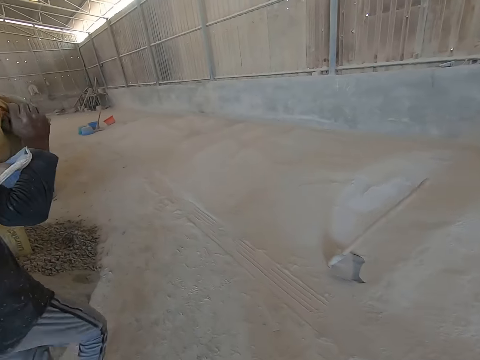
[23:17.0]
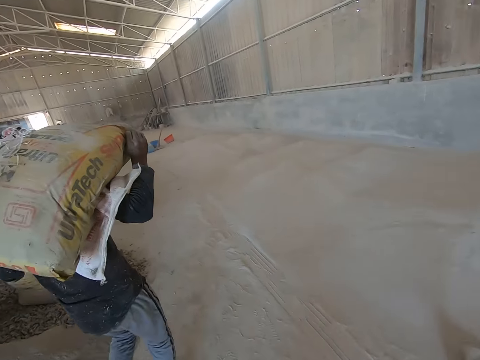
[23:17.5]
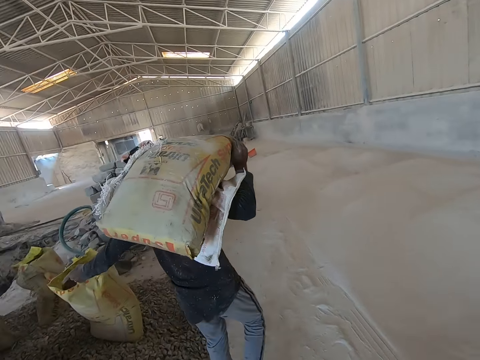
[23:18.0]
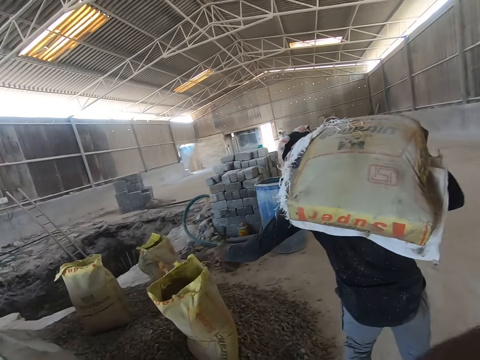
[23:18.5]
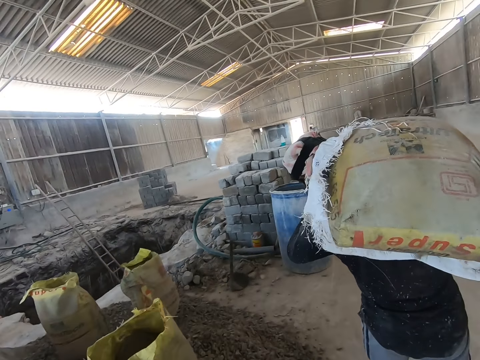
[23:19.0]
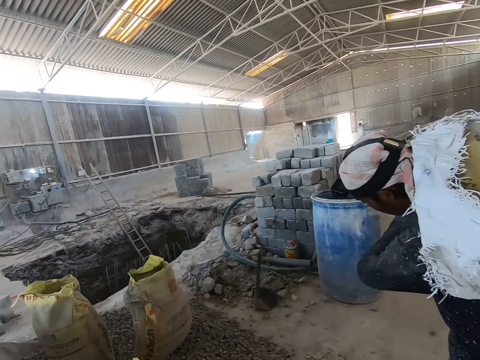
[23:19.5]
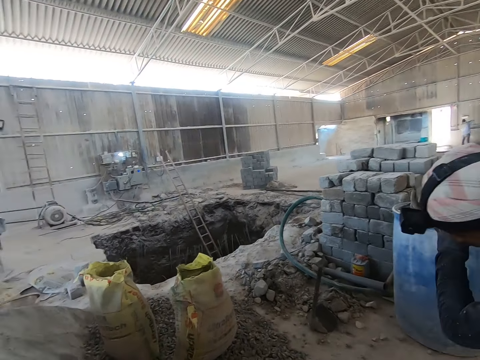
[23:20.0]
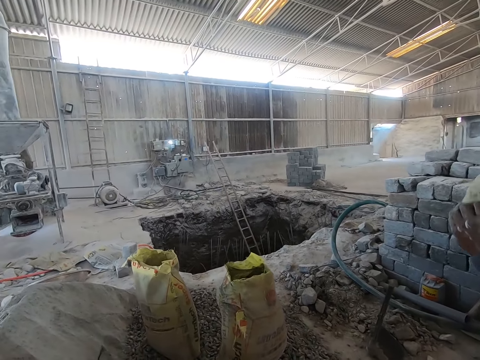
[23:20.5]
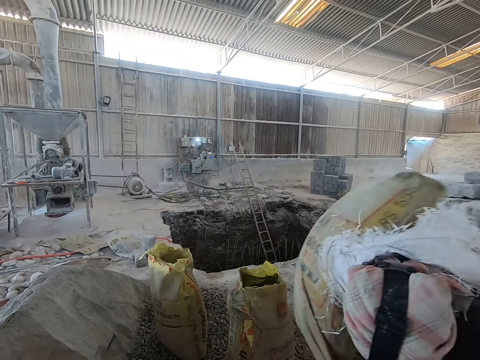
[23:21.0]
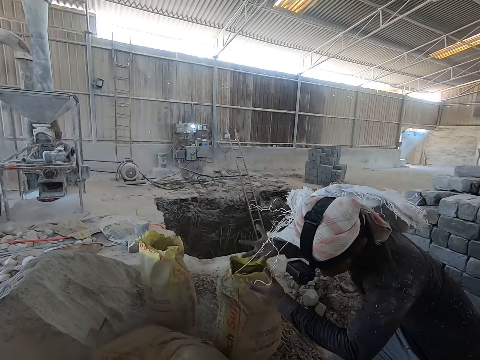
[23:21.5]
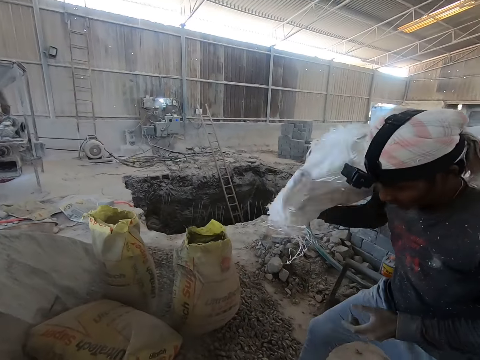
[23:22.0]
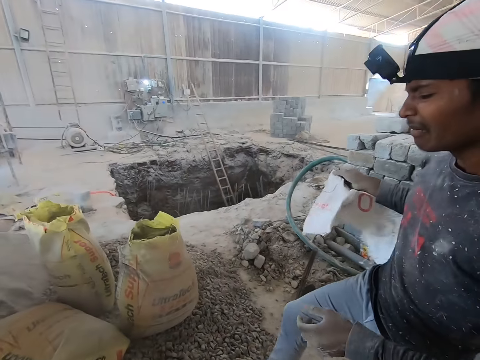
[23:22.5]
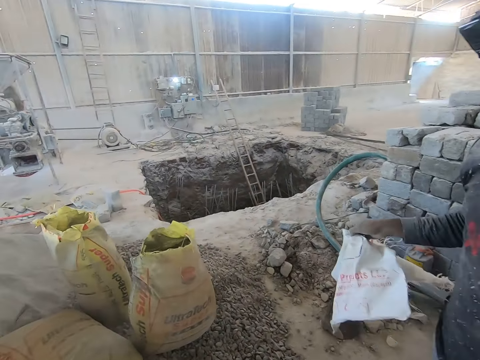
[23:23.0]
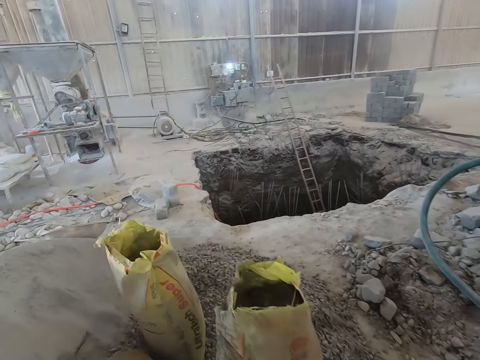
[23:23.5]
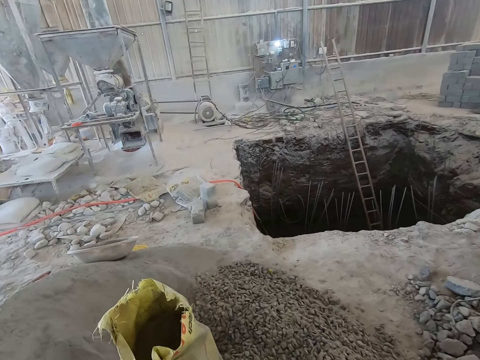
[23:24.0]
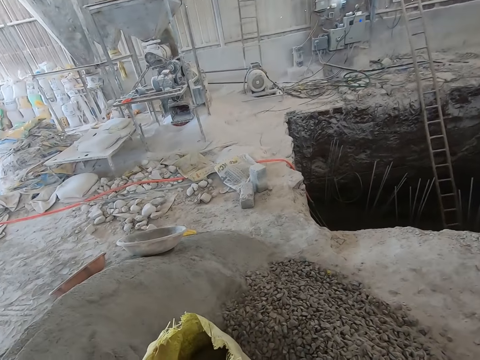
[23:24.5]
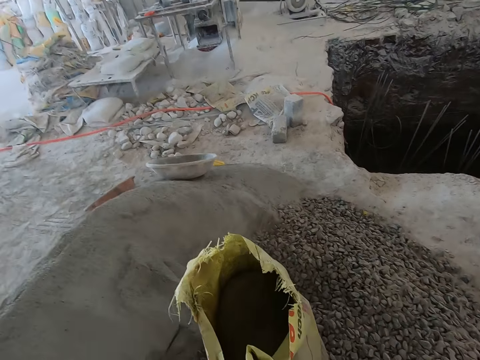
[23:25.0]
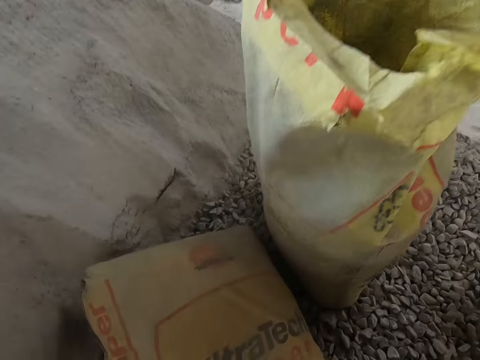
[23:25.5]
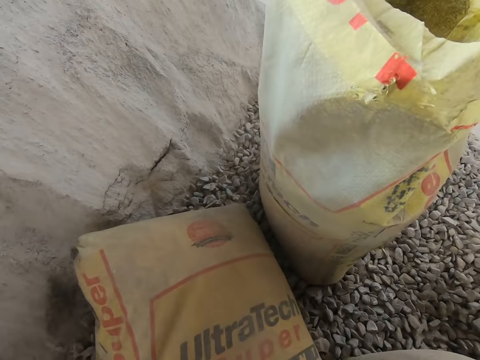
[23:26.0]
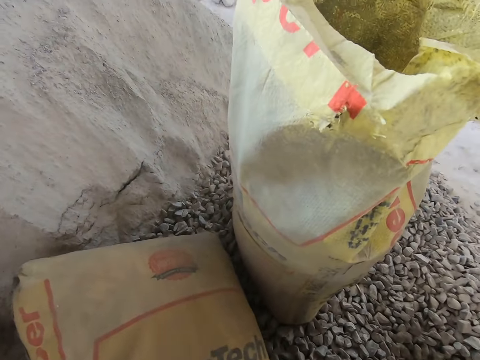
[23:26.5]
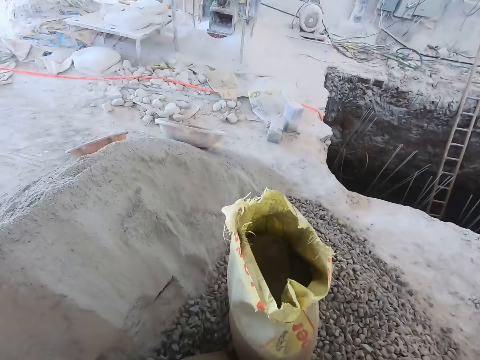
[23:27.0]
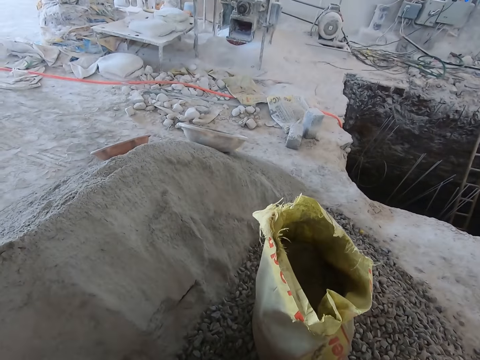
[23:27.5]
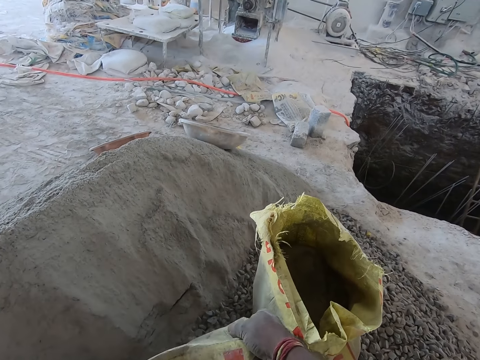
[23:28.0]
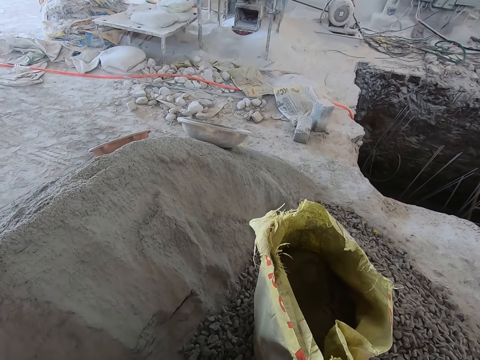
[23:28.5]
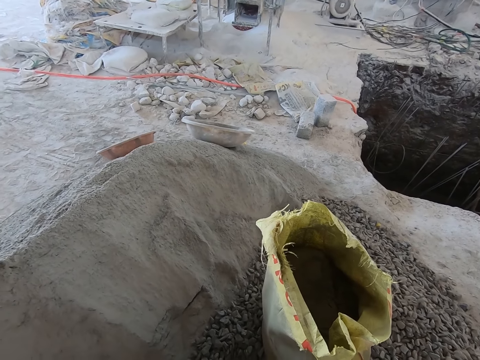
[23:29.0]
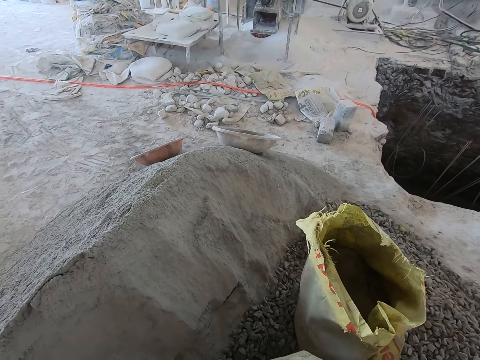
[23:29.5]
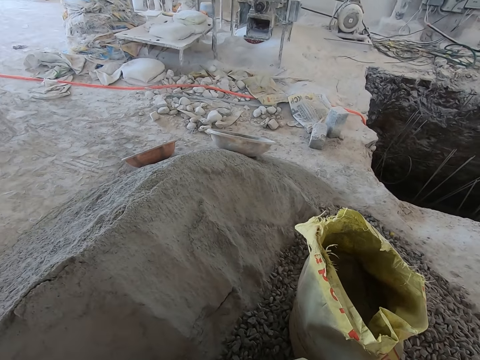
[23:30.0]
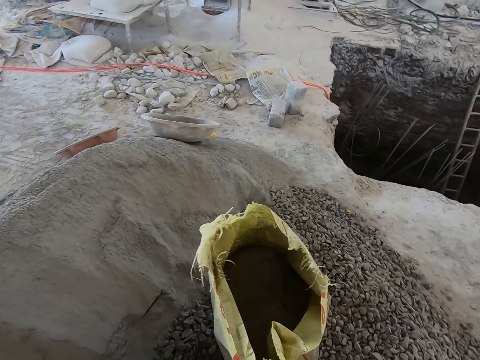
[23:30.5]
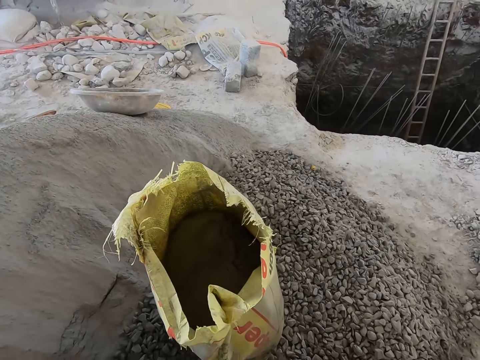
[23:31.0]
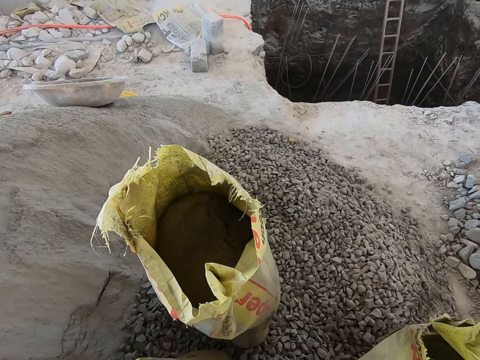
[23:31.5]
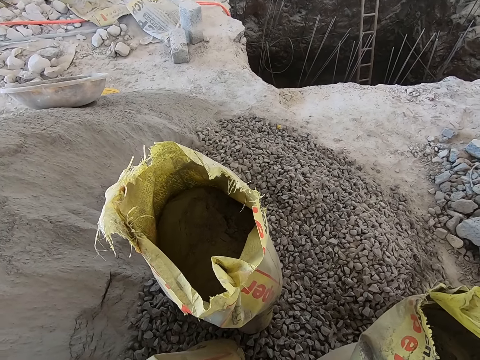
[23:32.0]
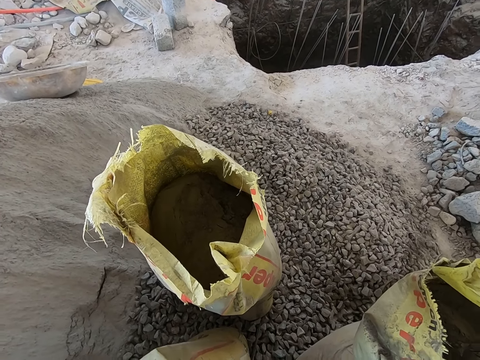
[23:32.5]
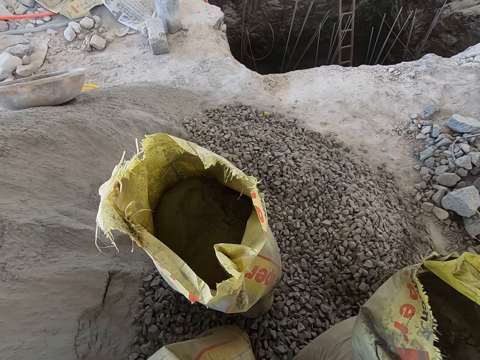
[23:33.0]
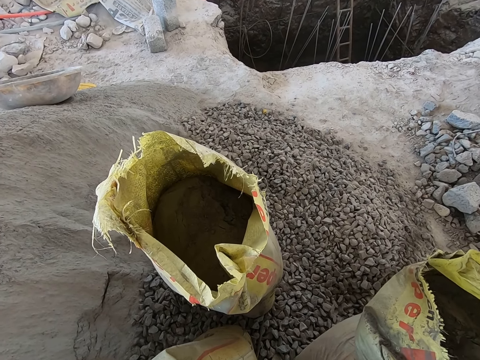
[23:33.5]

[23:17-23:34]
The man drops the bag of cement off his shoulder to the ground with his hands. The camera wearer walks around the building site. He moves the bag of cement on the ground, raises the bag of cement with his hands, and cuts the bag of cement.

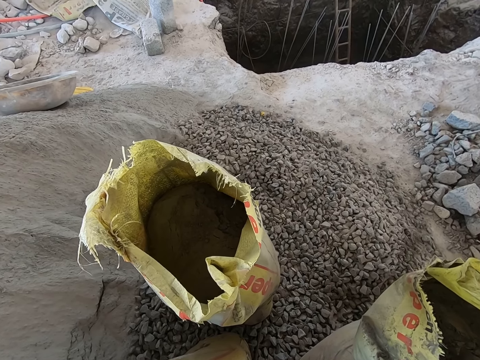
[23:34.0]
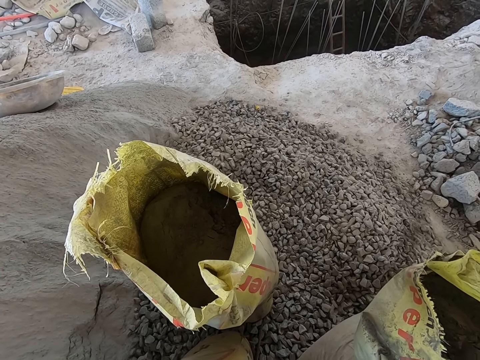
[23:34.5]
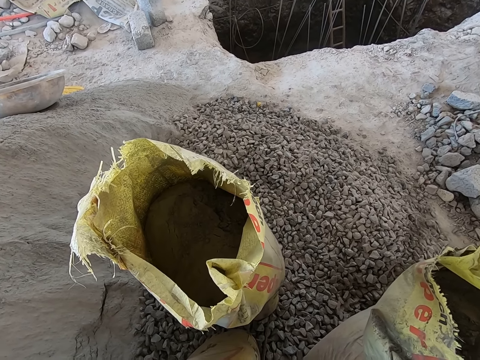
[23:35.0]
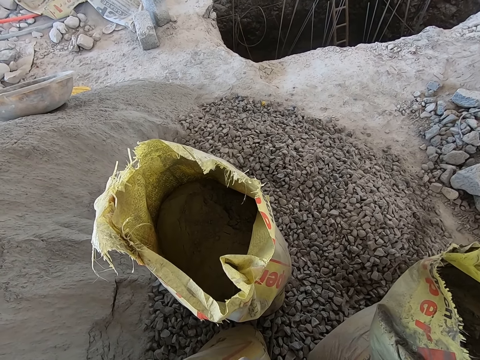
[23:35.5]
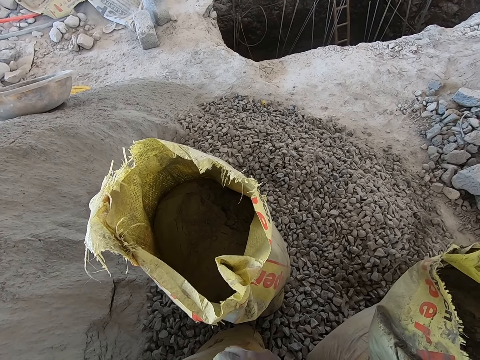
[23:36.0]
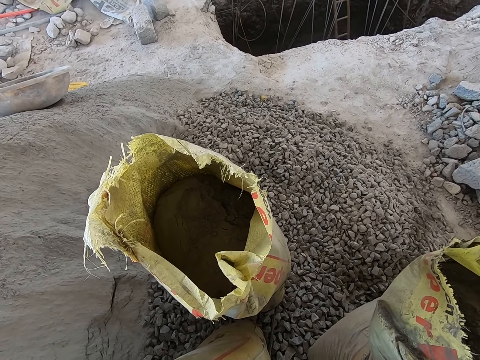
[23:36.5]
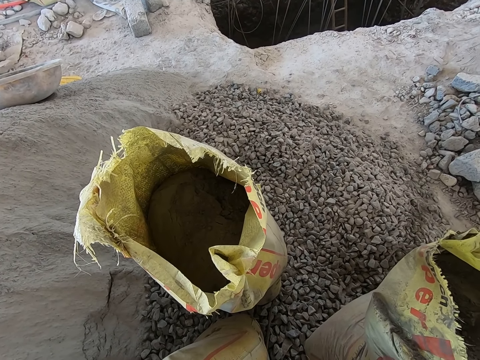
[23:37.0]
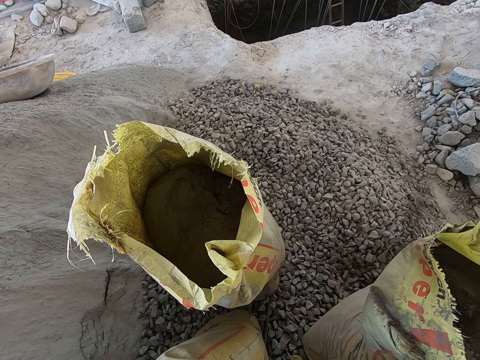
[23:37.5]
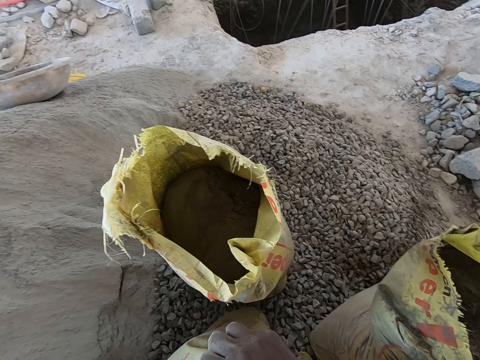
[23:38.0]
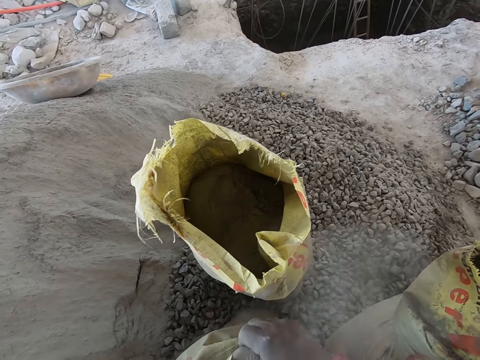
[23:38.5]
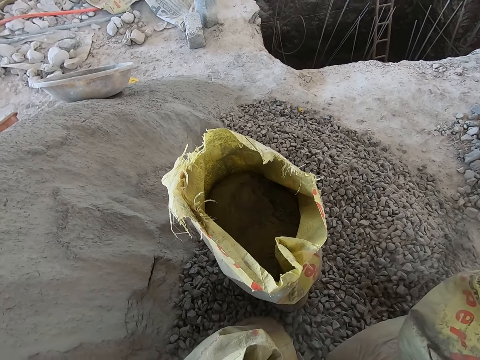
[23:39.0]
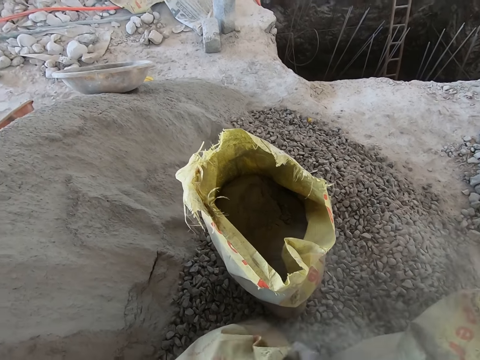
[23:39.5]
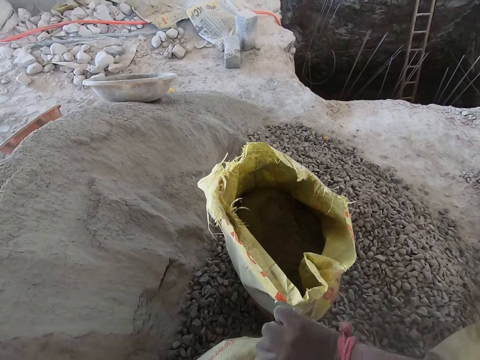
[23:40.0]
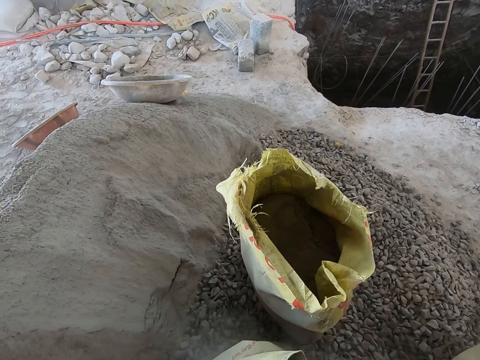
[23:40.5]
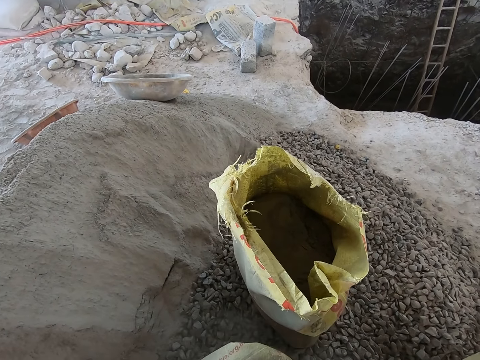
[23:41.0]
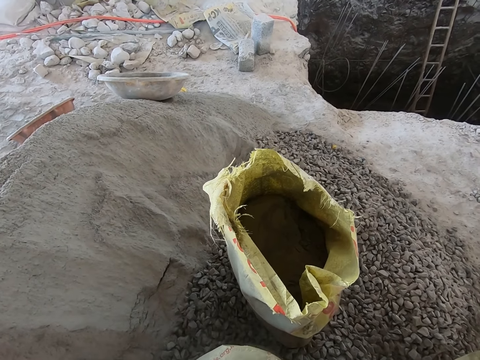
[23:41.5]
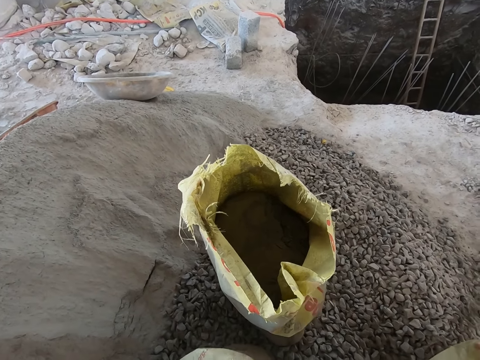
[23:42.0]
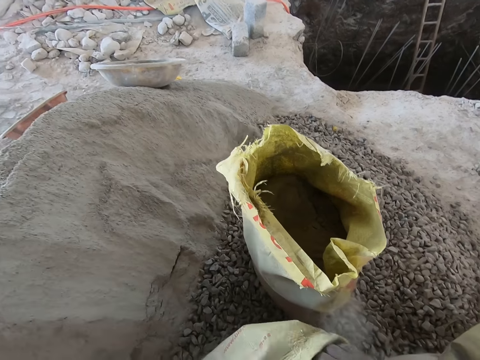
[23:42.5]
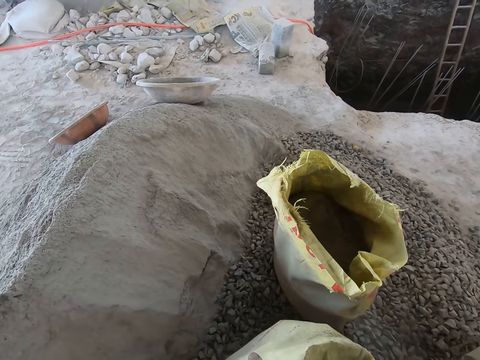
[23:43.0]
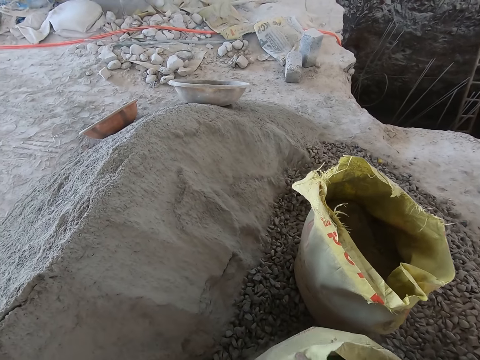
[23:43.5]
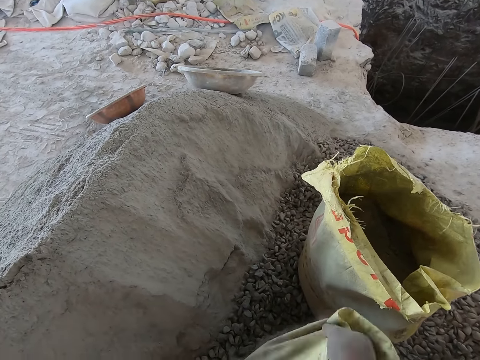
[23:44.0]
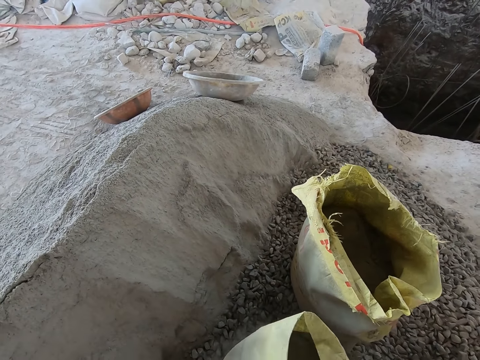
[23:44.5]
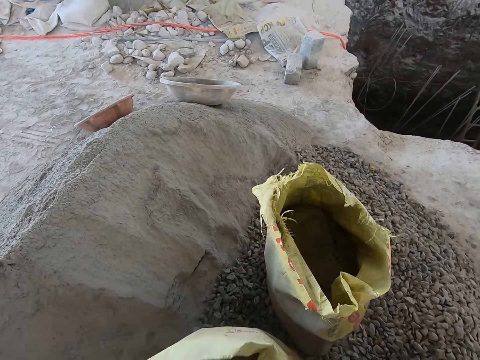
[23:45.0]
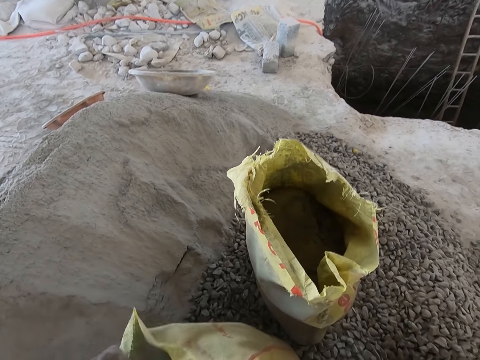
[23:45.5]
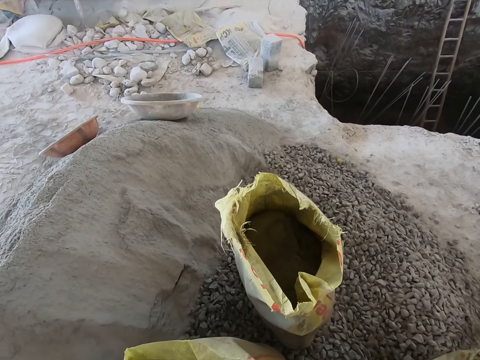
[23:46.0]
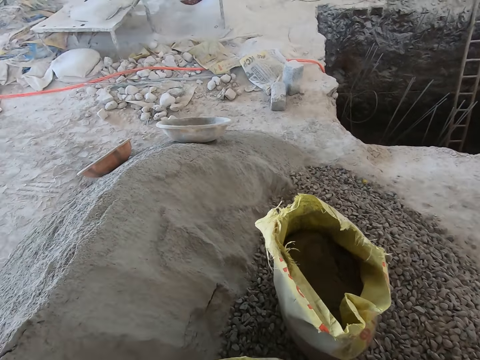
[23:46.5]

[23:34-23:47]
The camera wearer opens the bag of cement with his right hand.
